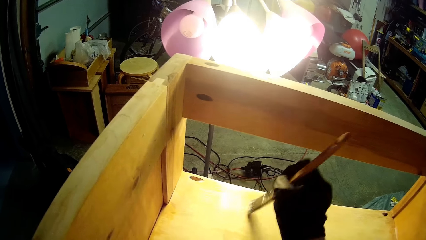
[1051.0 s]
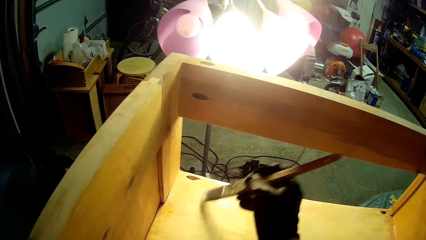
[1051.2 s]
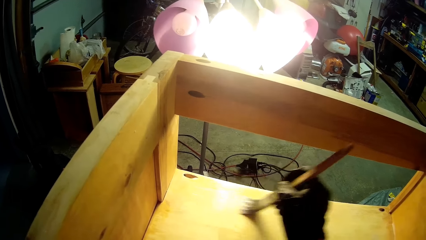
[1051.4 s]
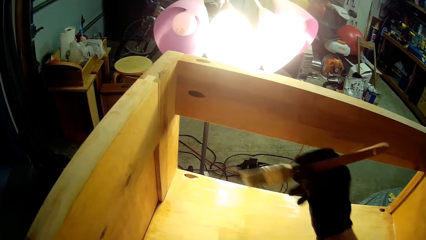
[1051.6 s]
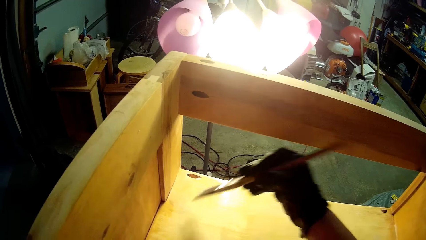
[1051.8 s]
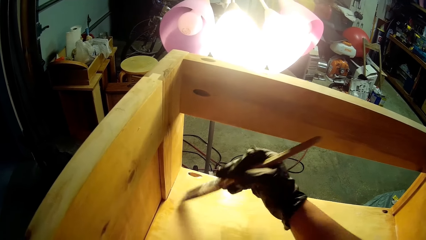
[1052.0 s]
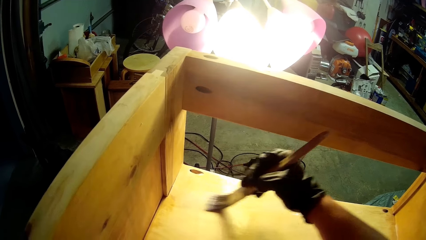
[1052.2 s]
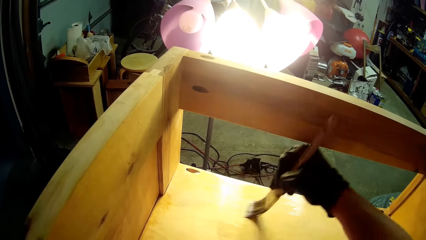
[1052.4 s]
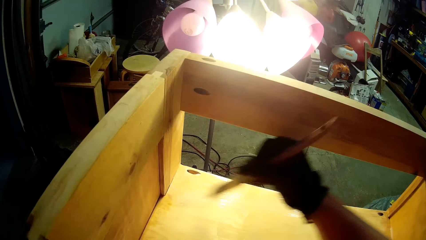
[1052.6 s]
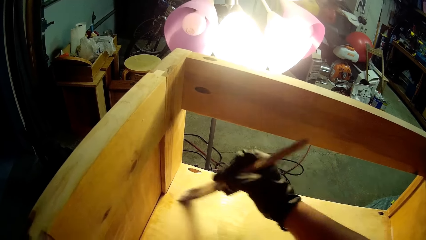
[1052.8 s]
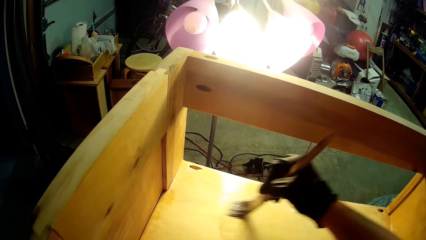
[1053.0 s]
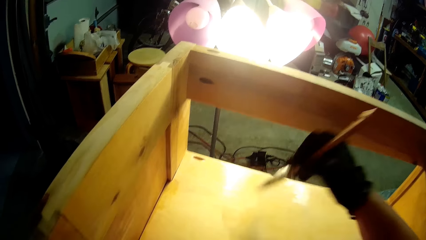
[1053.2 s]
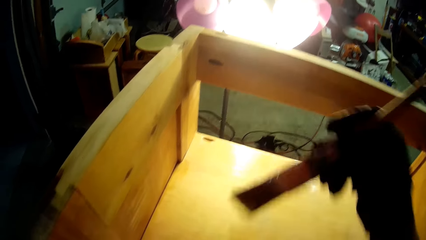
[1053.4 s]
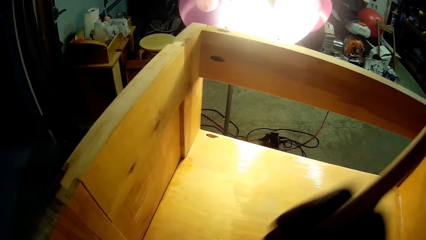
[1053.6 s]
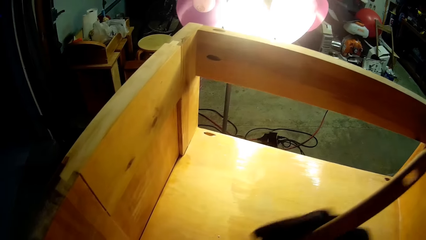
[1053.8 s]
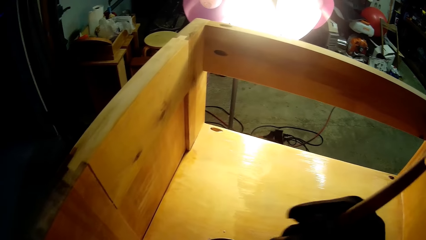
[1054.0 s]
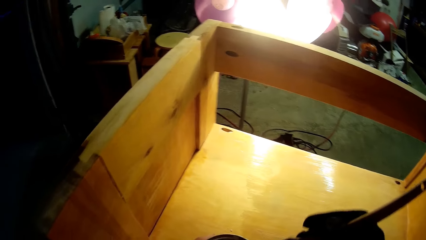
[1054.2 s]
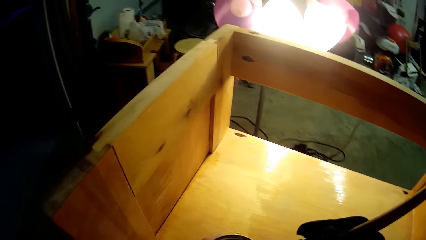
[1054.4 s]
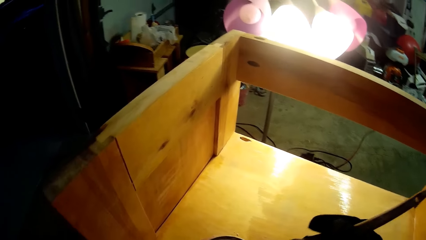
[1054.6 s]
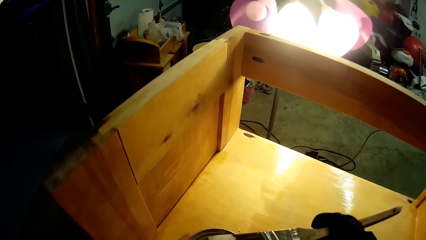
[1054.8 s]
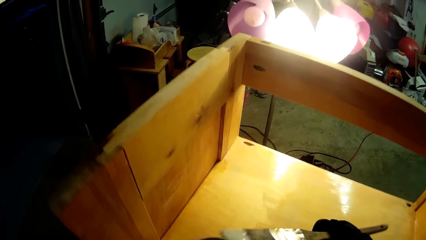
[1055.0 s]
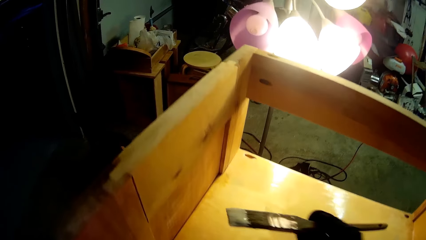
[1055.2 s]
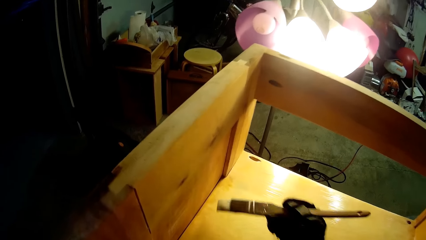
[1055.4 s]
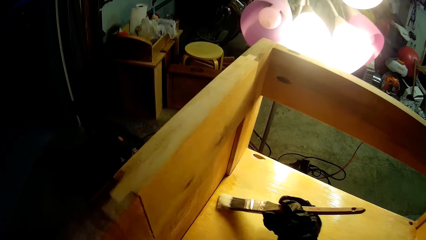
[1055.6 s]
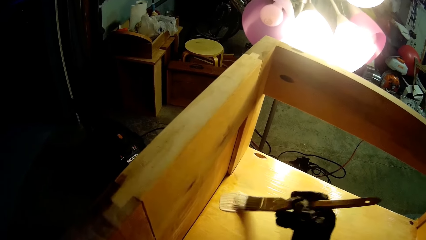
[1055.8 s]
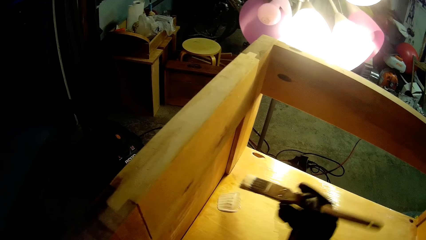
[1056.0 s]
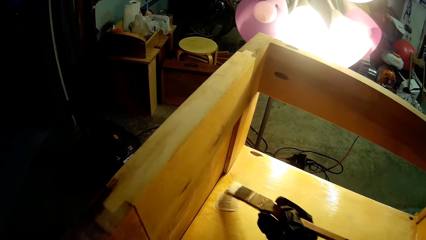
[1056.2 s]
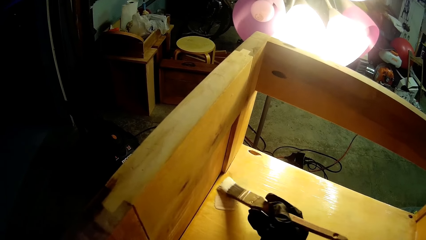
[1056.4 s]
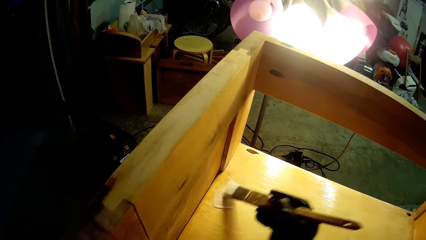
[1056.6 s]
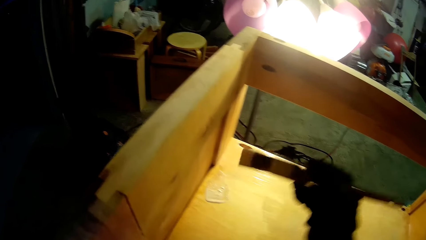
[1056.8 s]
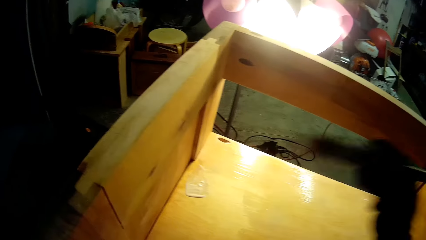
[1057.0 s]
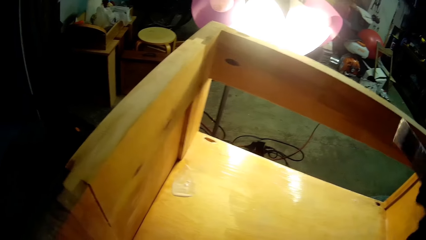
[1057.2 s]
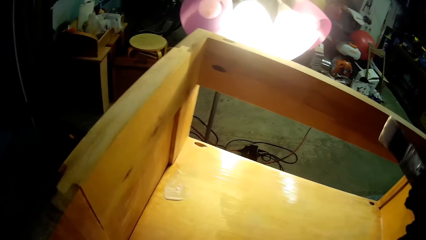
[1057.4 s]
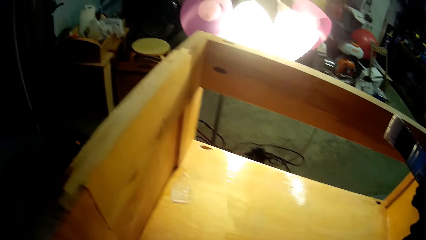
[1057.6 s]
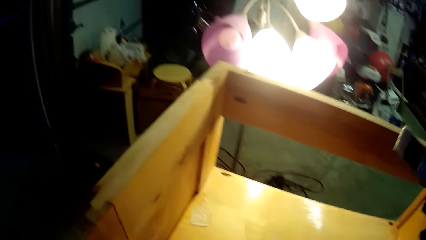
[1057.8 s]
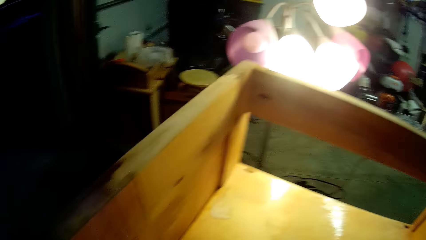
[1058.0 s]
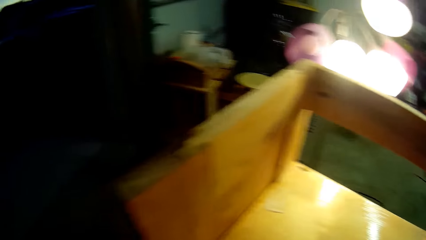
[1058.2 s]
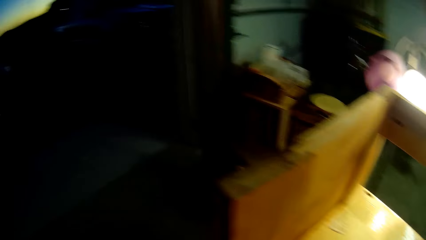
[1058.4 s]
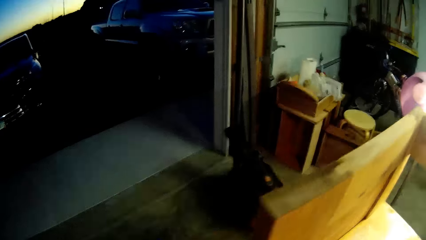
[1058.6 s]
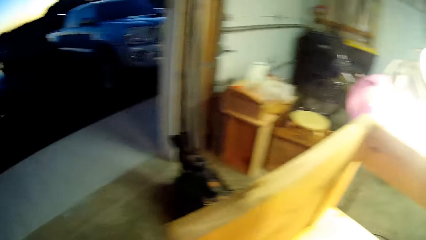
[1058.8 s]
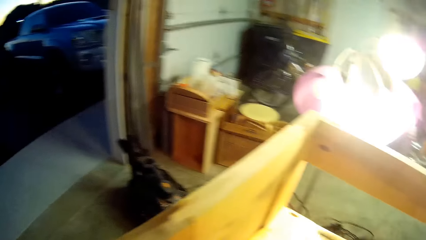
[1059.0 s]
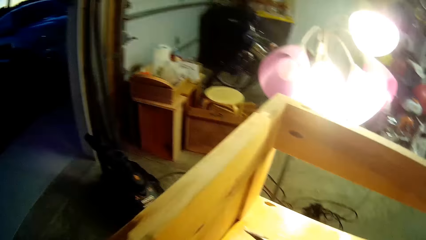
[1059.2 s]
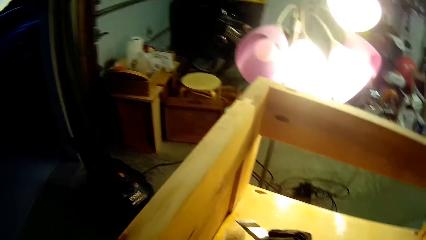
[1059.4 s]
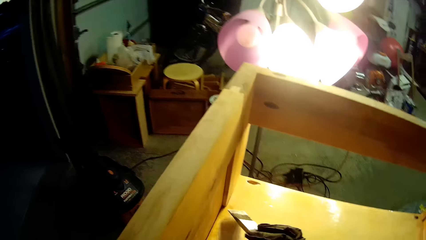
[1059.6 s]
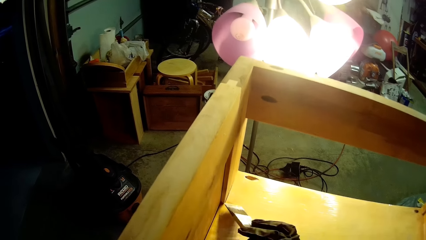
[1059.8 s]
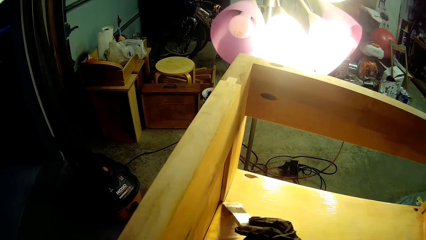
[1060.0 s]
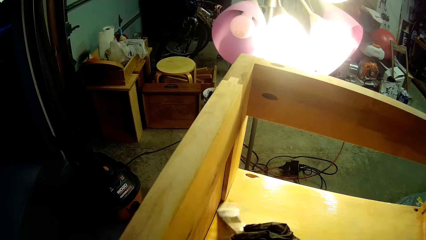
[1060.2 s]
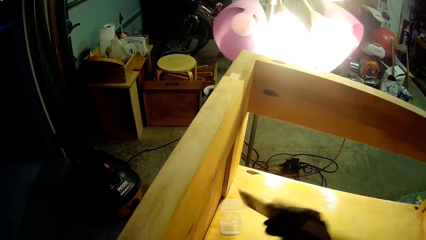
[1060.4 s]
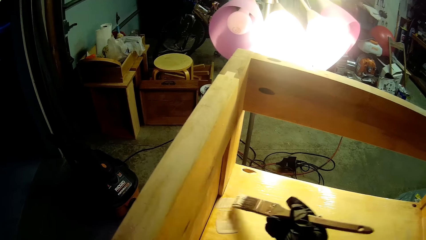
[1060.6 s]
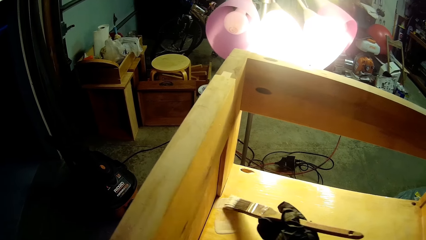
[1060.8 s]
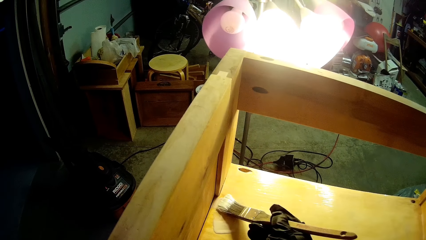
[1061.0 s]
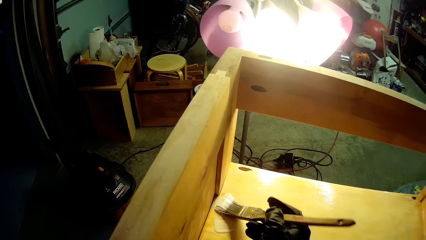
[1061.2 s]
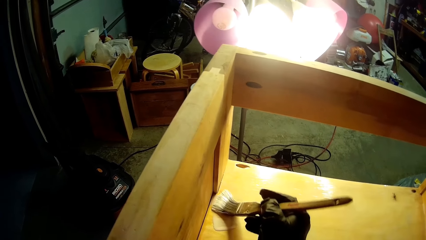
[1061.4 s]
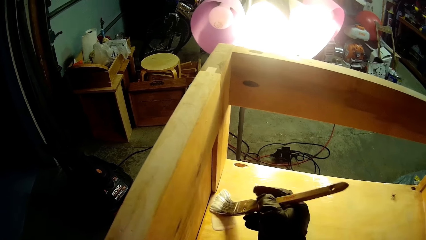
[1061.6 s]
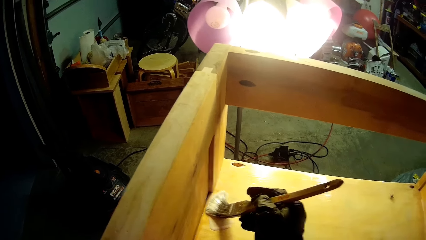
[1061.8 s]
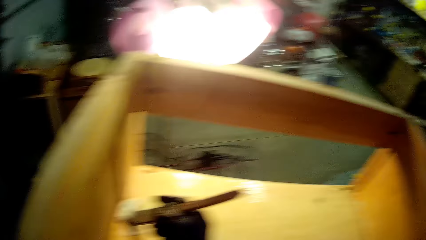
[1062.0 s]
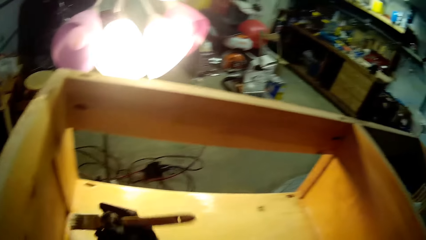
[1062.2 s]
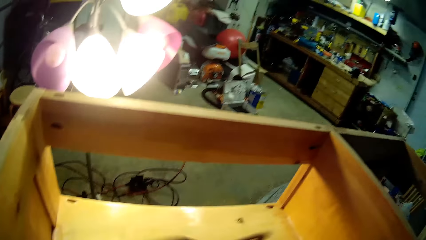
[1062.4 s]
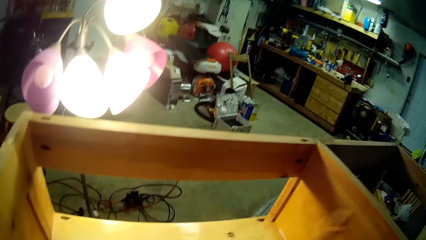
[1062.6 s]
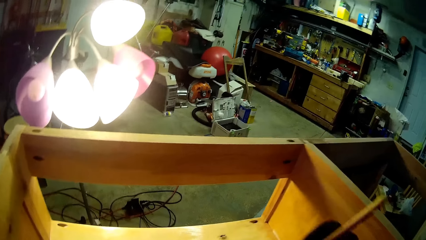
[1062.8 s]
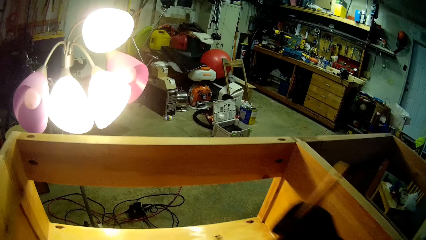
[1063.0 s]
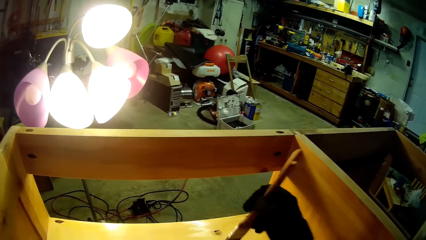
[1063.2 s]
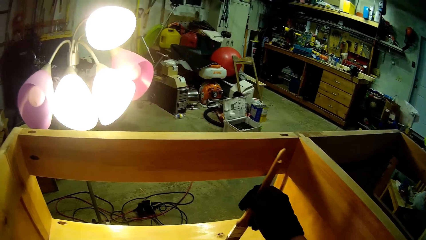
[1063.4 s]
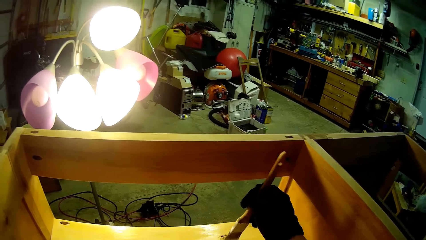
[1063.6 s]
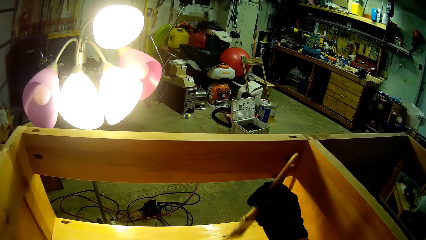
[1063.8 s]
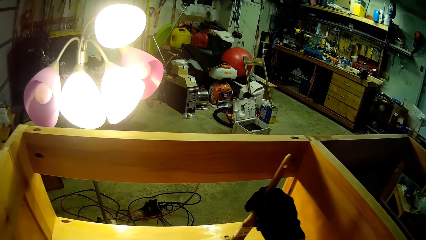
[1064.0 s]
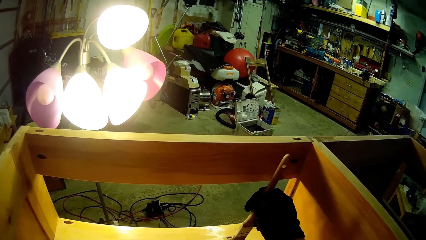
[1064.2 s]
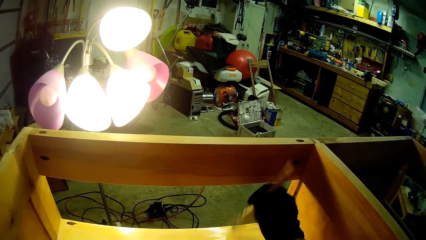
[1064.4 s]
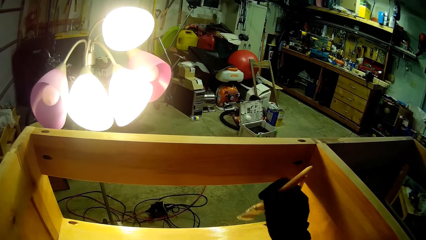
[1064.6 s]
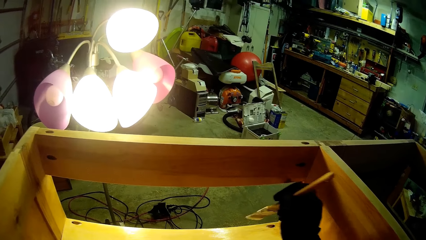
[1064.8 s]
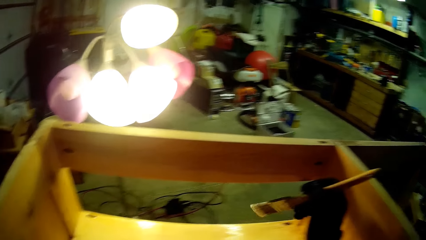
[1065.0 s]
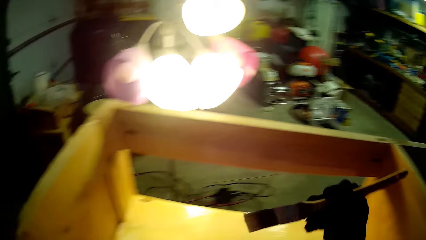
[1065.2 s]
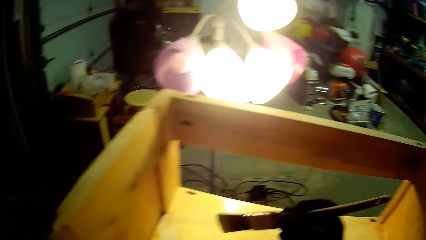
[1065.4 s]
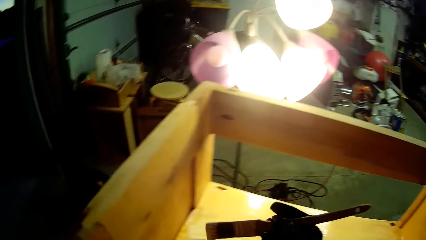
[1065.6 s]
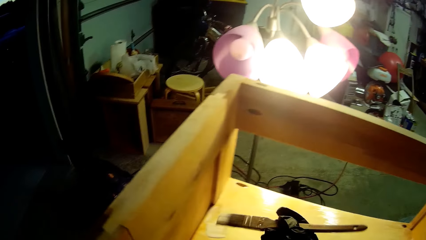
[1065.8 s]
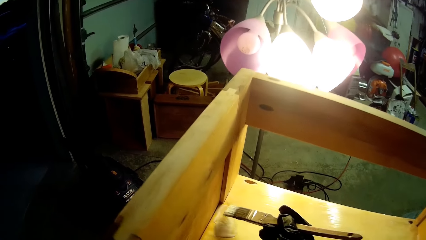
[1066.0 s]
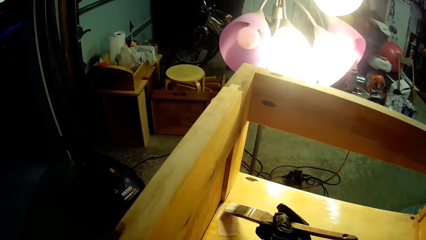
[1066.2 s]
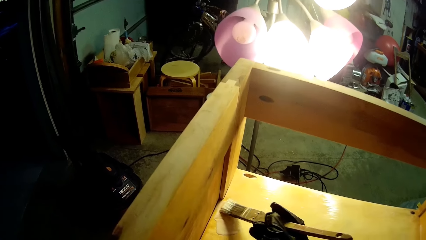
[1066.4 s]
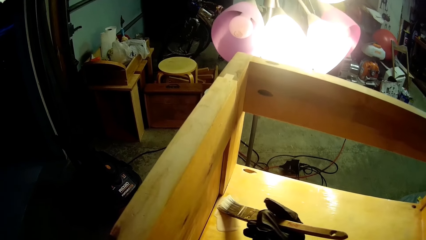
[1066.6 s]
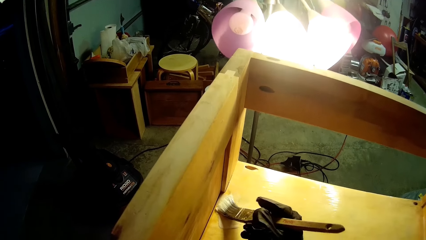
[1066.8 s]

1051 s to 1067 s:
The camera wearer dips the brush in the can. They paint the wooden structure. They lift up the brush. They look outside. They paint the wooden structure. They dip the brush in the paint. They speak. They wipe the painted surface with the brush. They paint the wooden structure.
